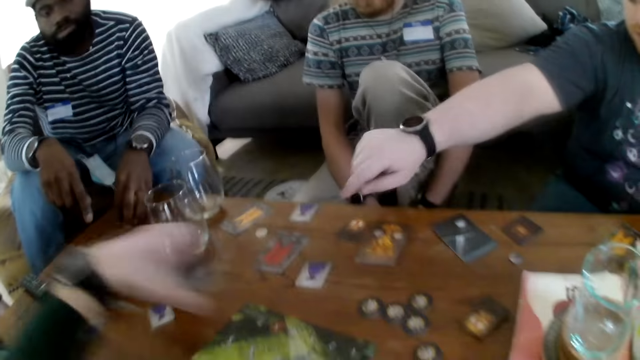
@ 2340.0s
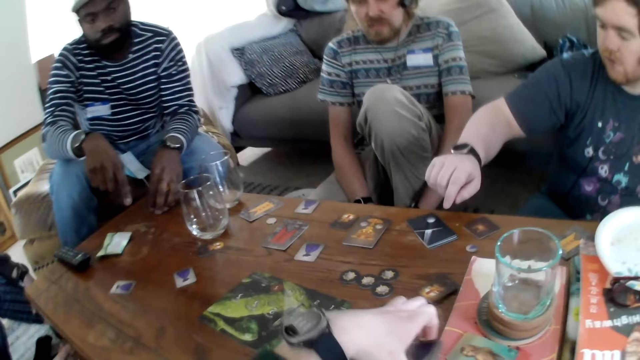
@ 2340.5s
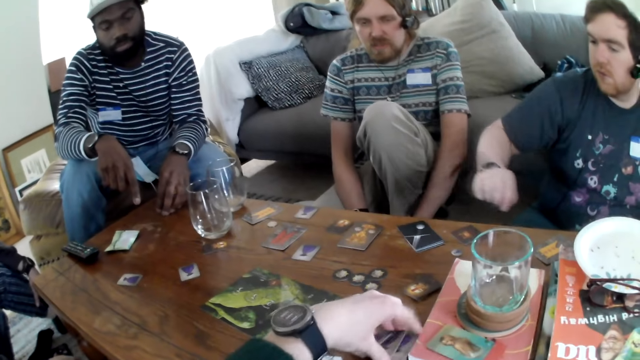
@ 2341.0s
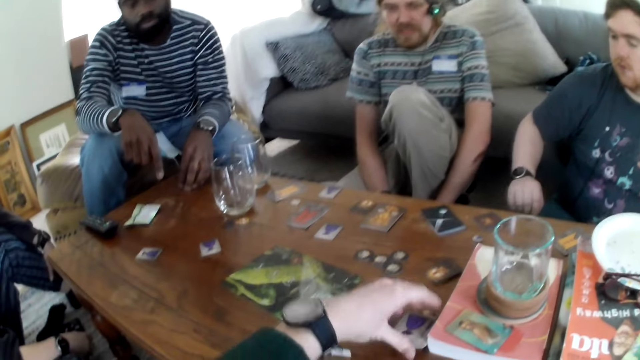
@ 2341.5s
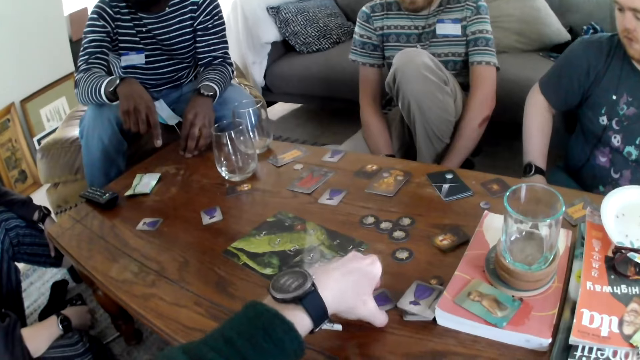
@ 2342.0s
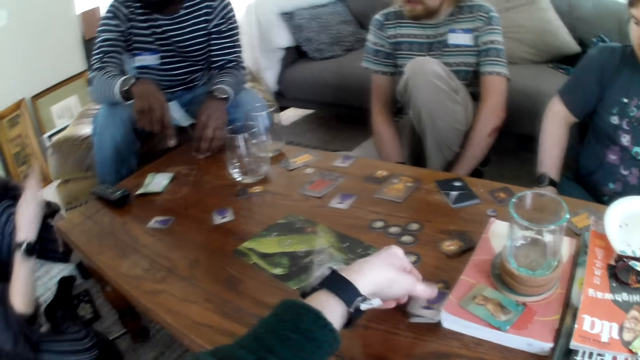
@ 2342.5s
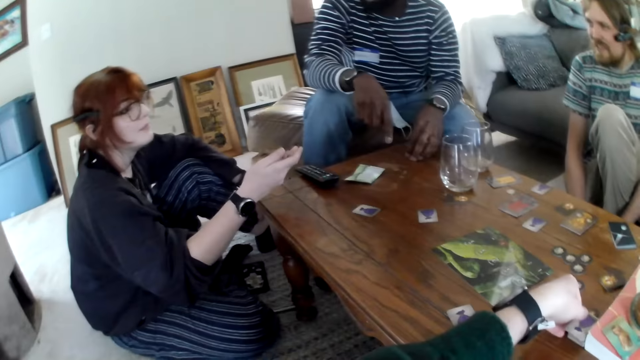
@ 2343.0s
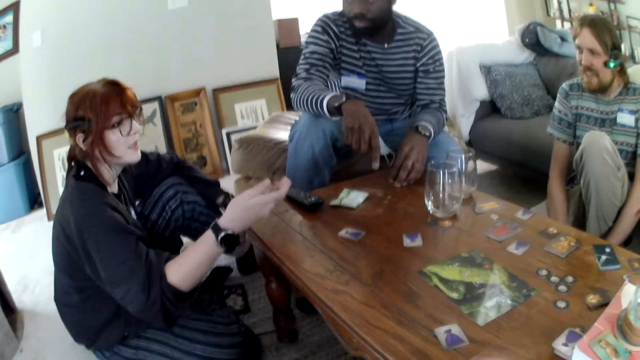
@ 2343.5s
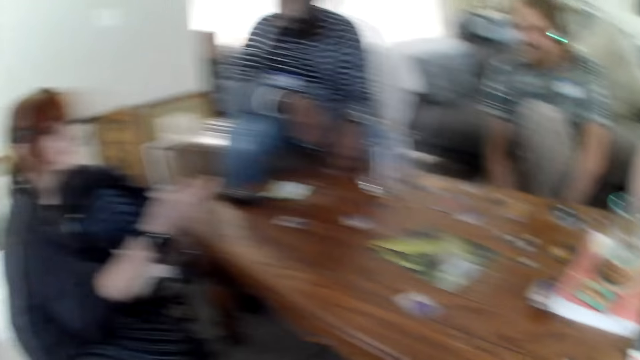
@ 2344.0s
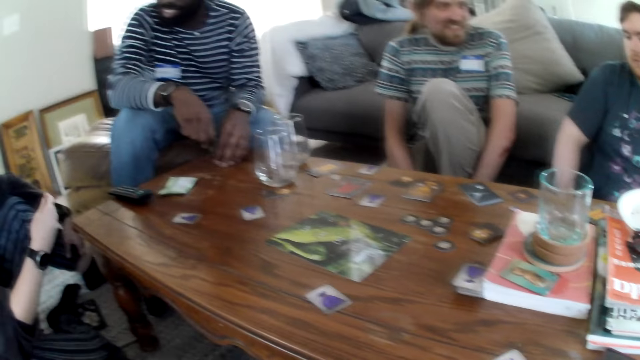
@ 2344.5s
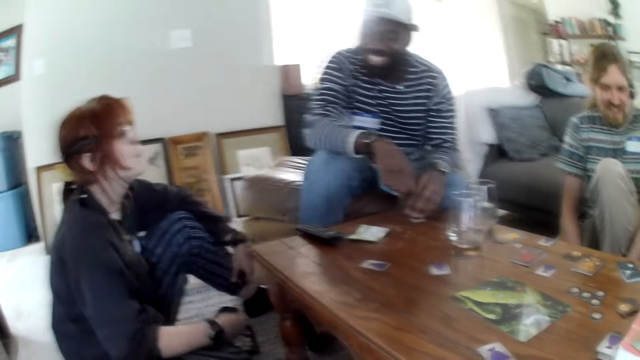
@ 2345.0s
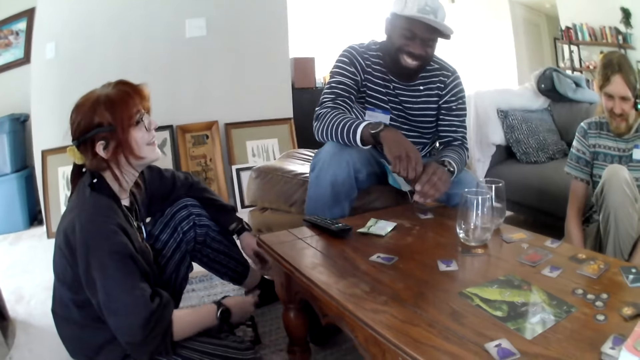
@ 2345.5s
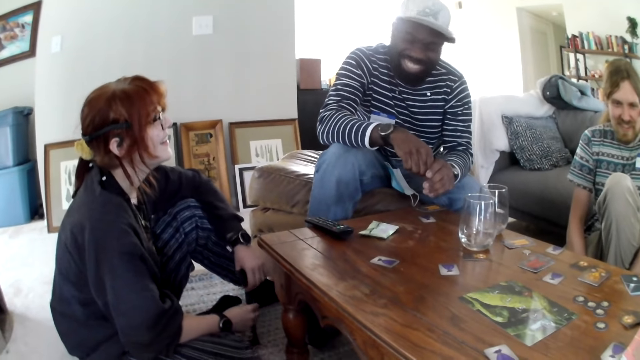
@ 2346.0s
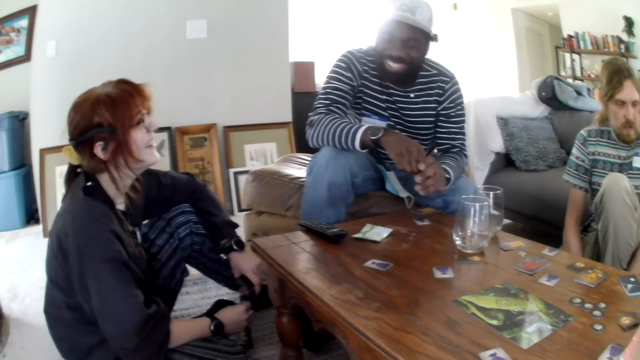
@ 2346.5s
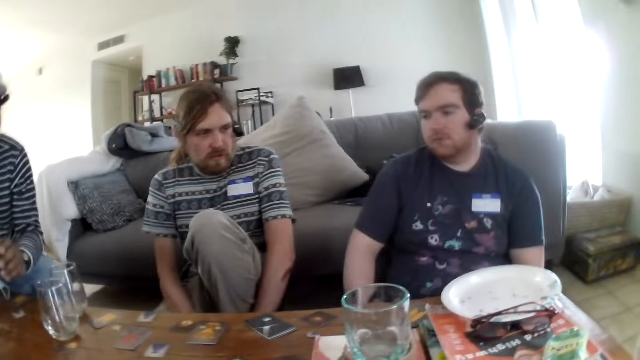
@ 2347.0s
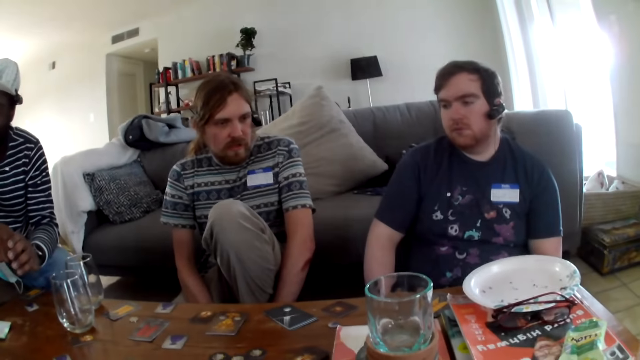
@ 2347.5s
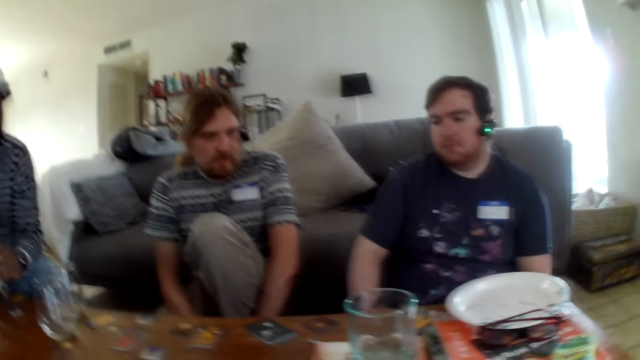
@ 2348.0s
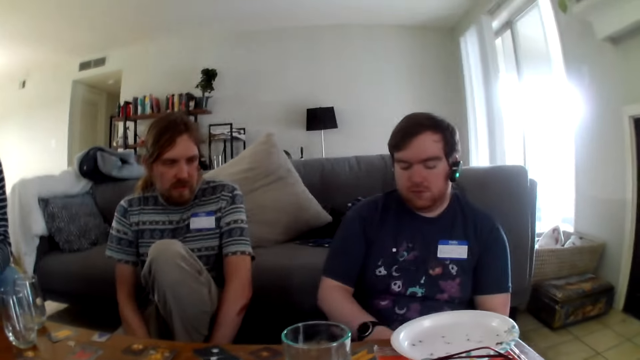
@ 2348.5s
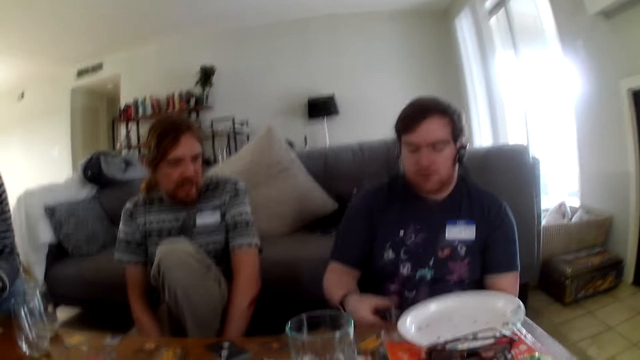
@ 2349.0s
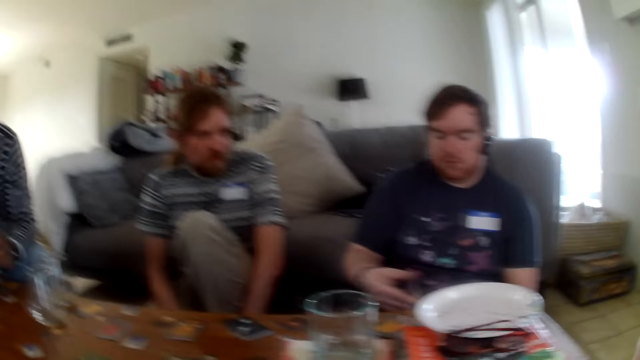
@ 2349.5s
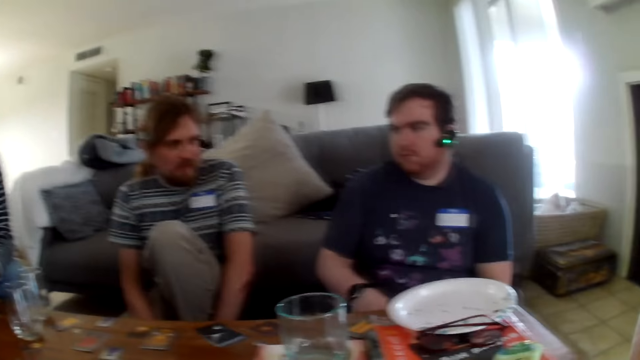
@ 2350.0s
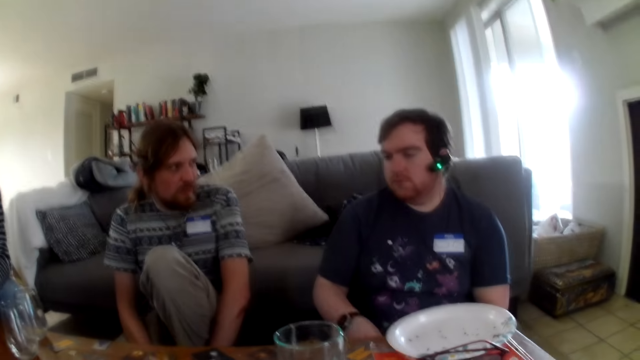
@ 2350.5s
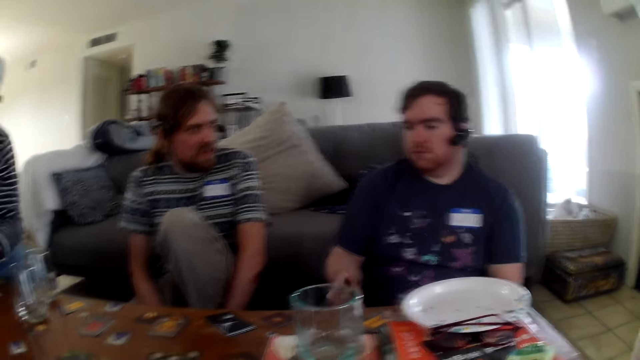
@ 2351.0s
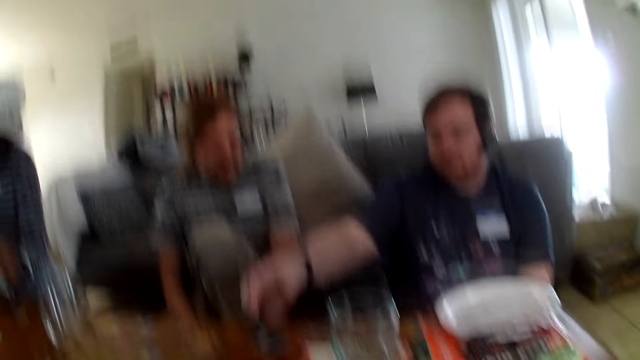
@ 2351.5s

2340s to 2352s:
A man speaks. The camera wearer speaks. They pick cards, move the cards on the table. A person talks. Another person laughs. Another person talks. The camera wearer speaks. Another person talks.

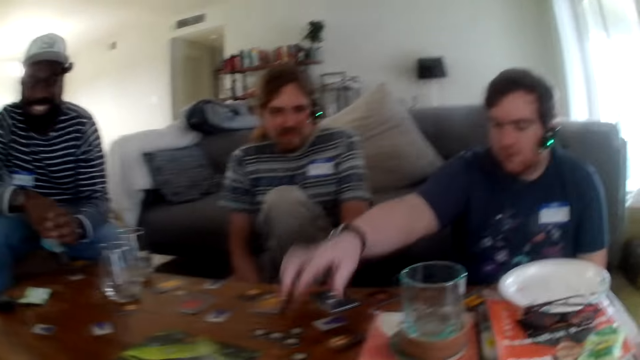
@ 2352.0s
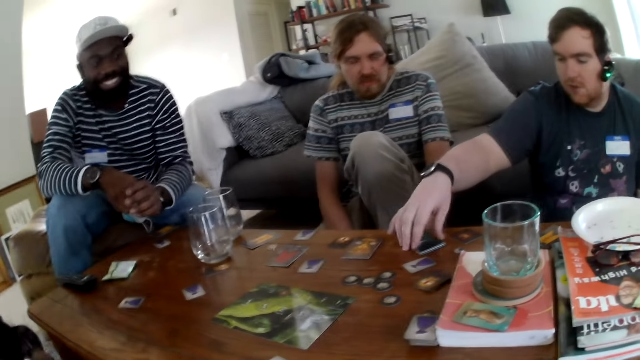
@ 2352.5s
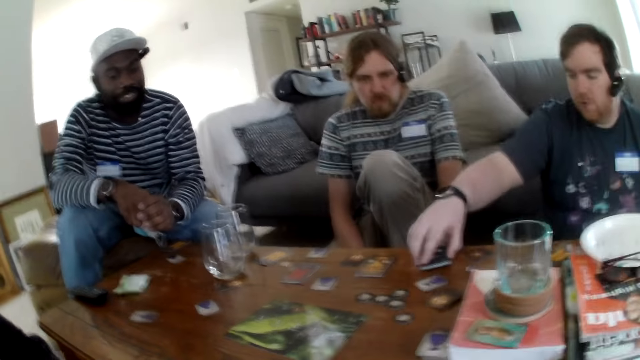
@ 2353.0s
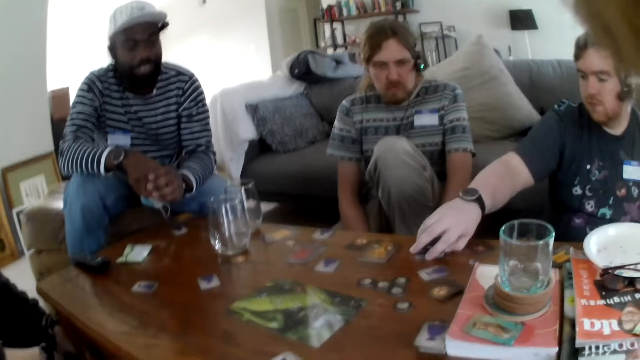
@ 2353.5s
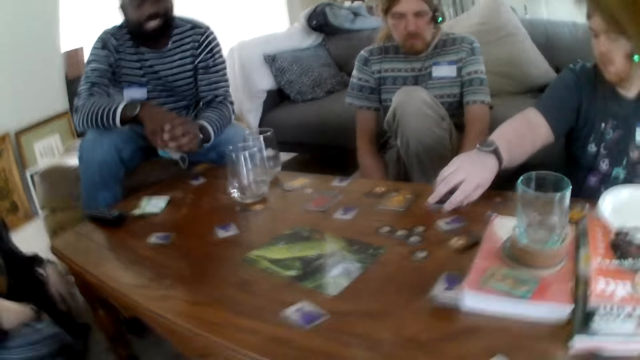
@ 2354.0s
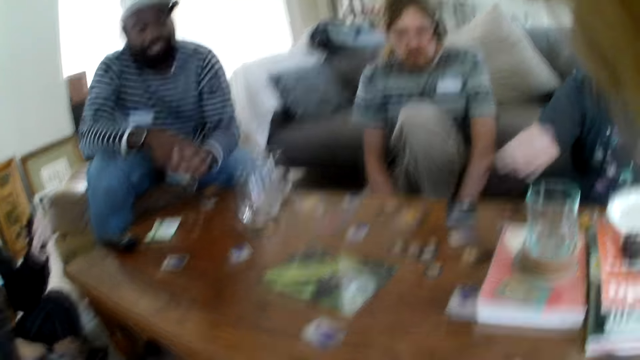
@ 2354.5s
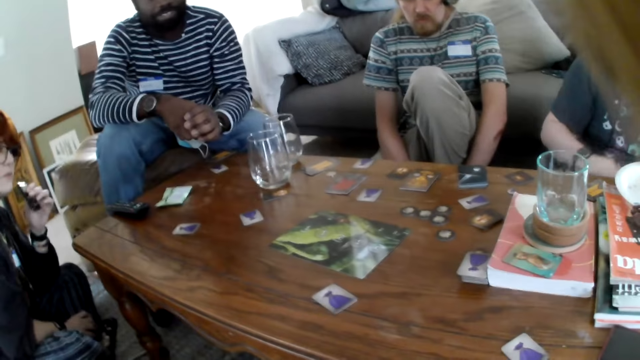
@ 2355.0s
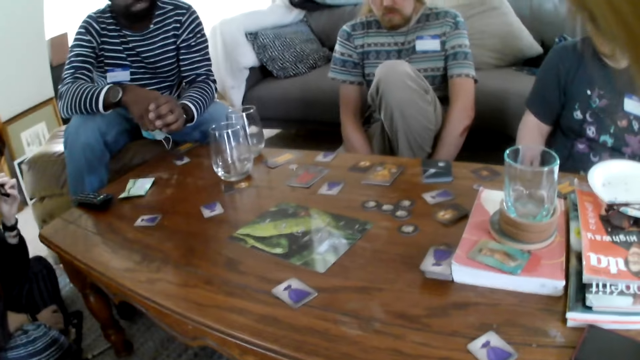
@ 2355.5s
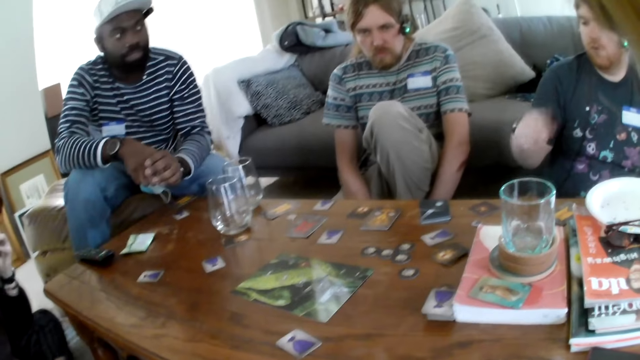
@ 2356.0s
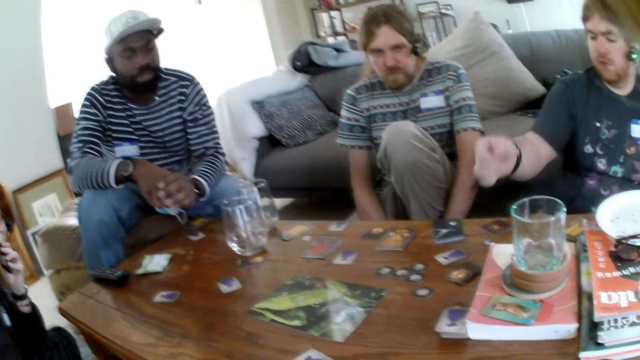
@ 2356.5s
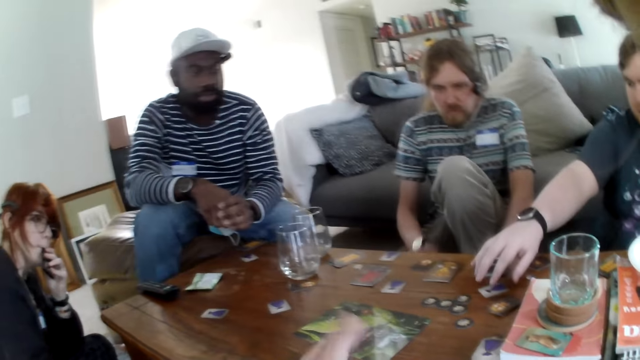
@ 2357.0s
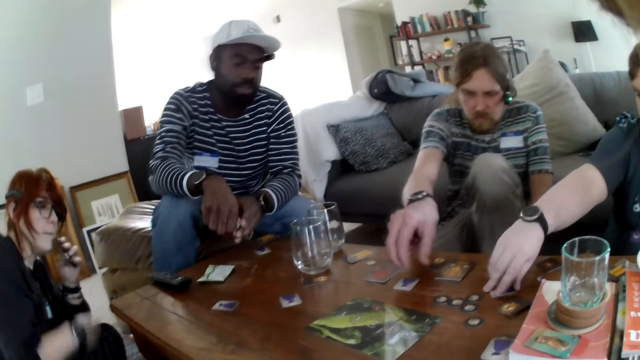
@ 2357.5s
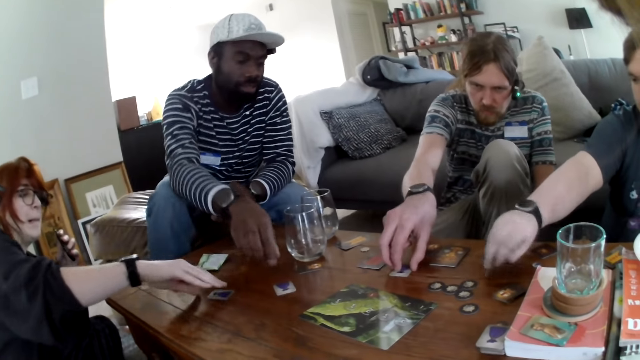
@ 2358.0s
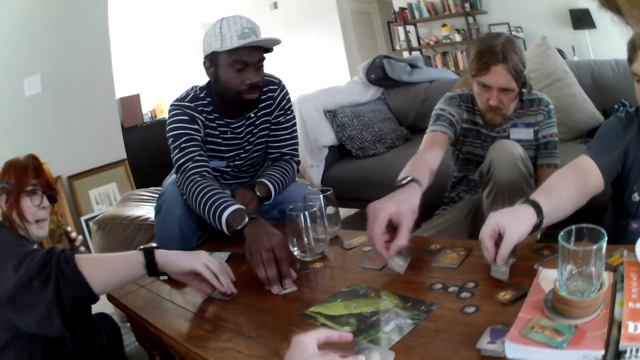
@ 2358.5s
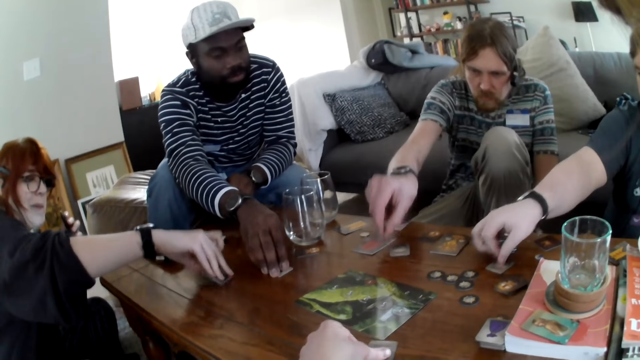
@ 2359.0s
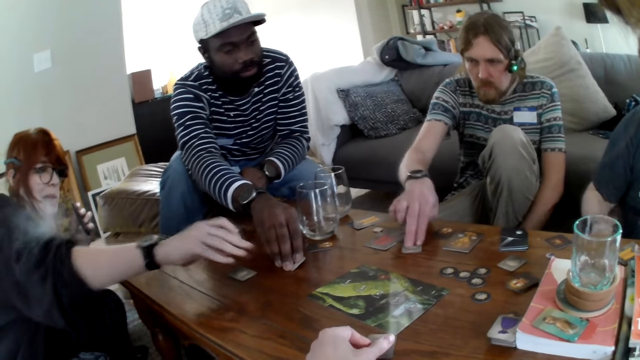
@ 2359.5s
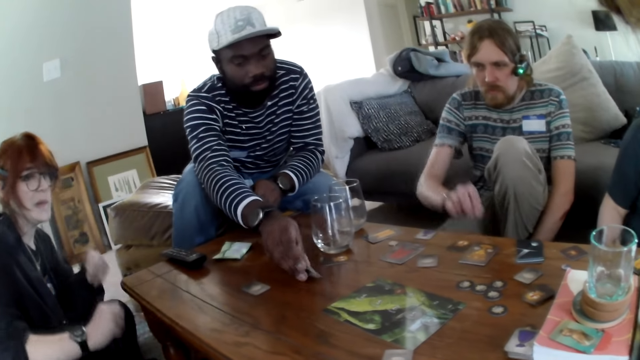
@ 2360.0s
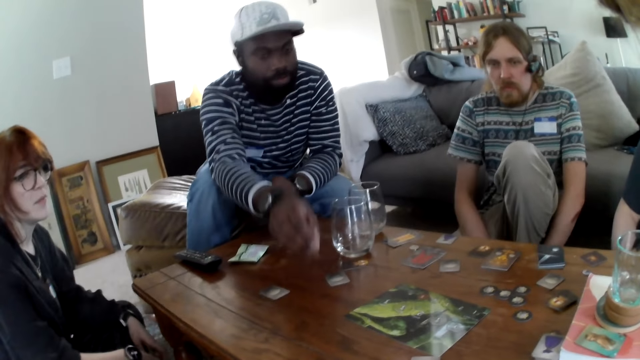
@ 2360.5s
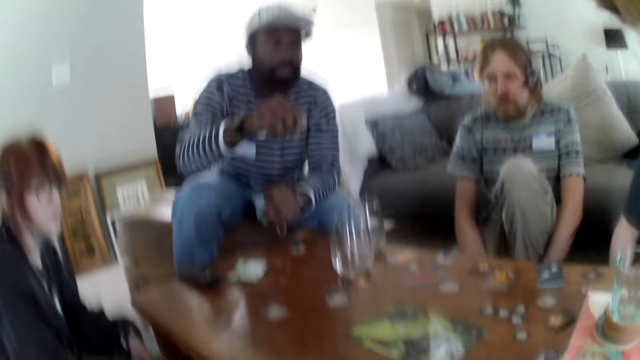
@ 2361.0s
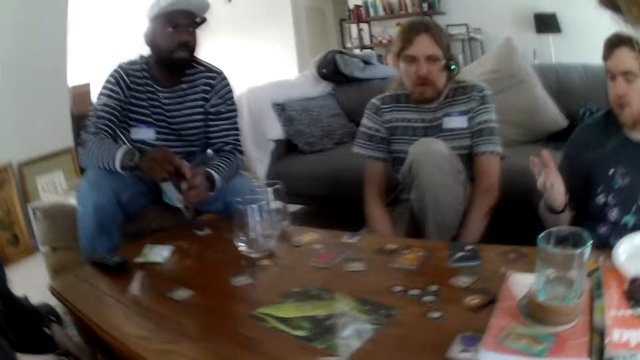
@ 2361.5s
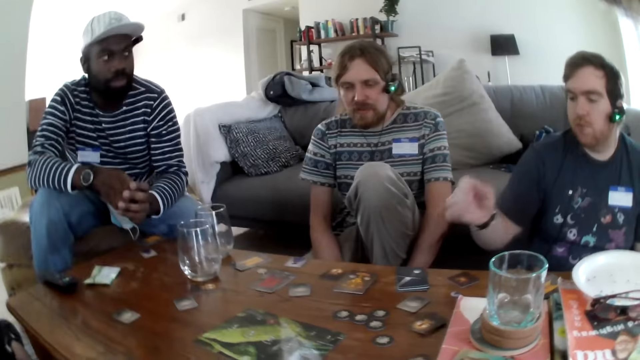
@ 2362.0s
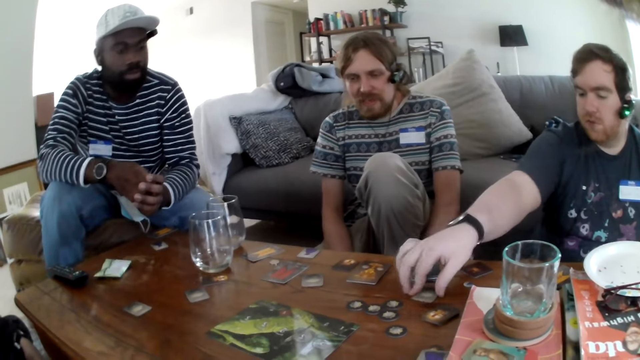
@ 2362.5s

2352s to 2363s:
A man picks the card from the table. The man picks the card game. A person picks the card game. Another person picks the card game. Another man turns the card on the table. Another man turns the card on the table. The camera wearer talks.
